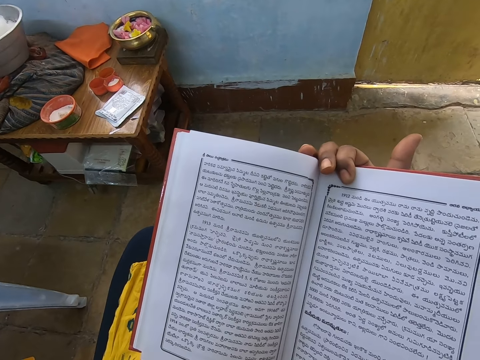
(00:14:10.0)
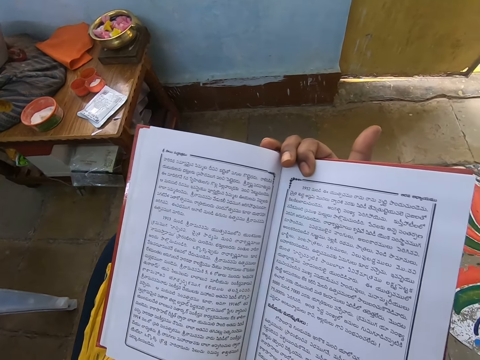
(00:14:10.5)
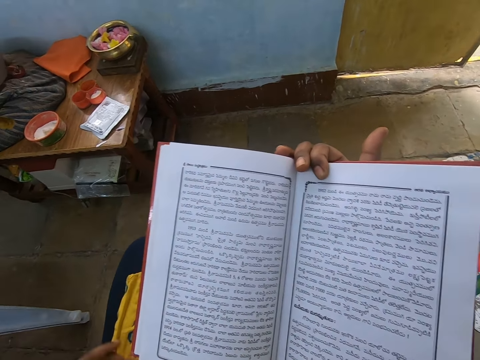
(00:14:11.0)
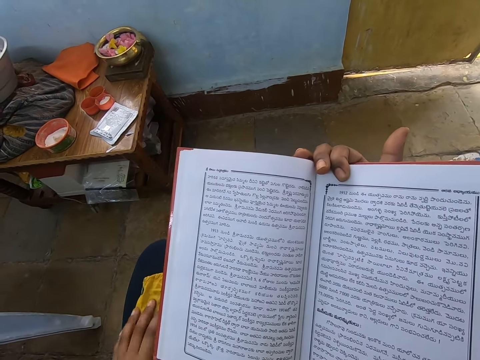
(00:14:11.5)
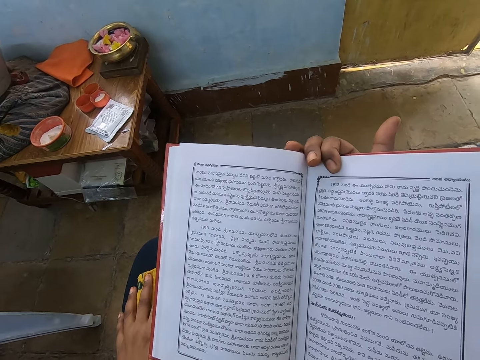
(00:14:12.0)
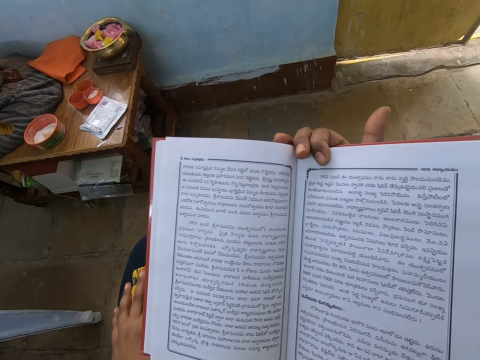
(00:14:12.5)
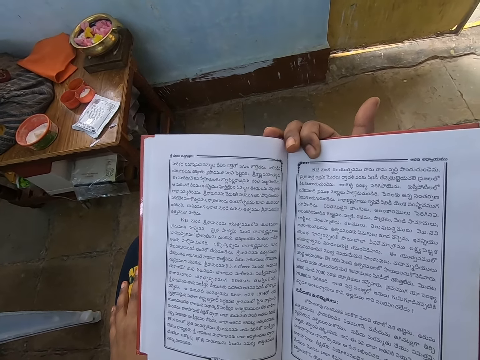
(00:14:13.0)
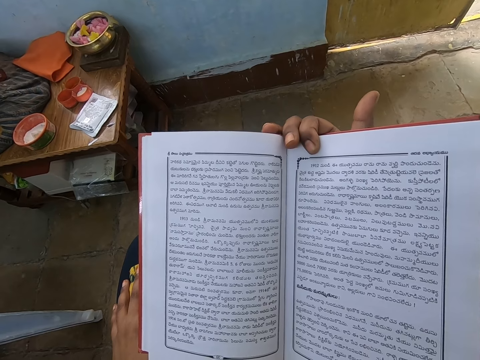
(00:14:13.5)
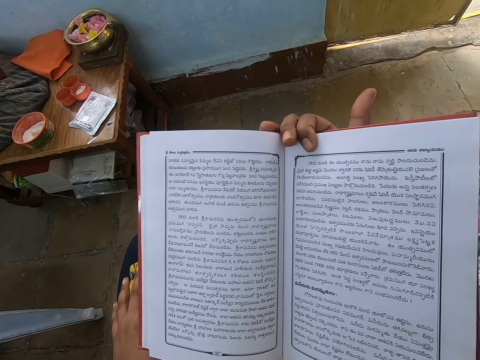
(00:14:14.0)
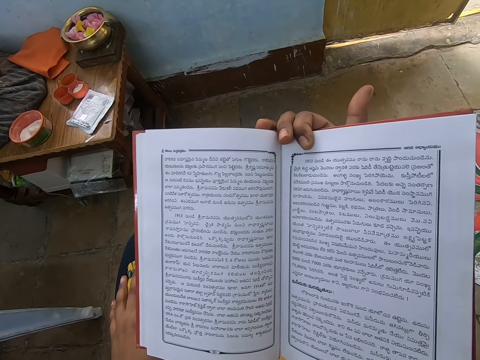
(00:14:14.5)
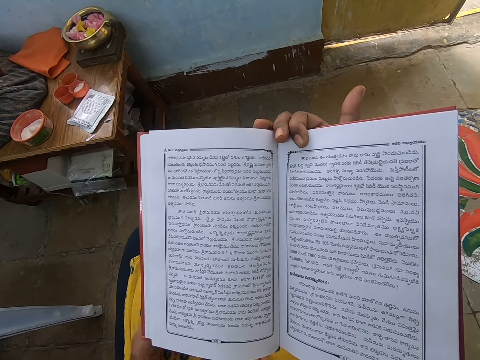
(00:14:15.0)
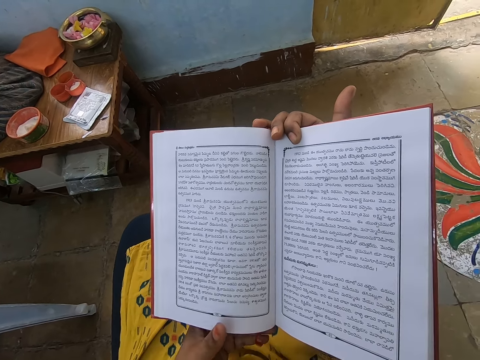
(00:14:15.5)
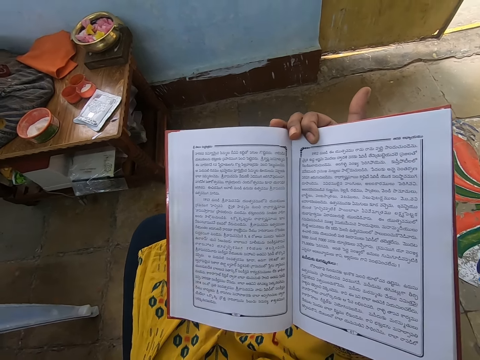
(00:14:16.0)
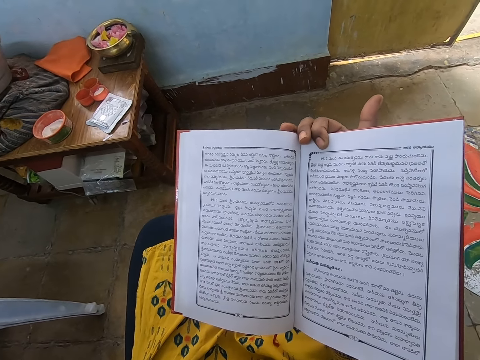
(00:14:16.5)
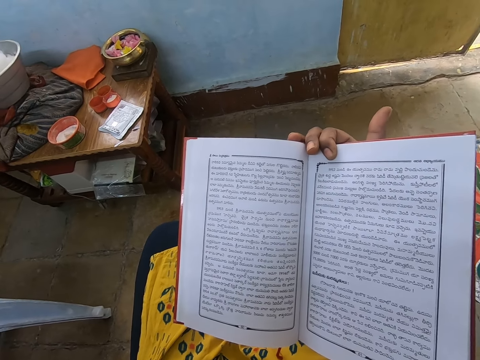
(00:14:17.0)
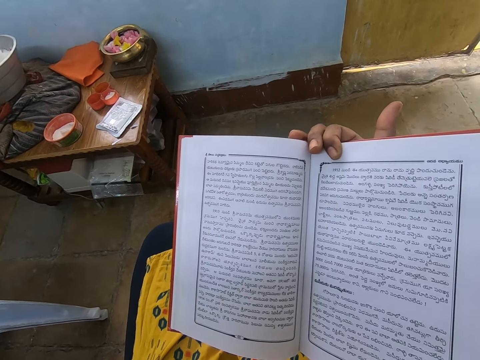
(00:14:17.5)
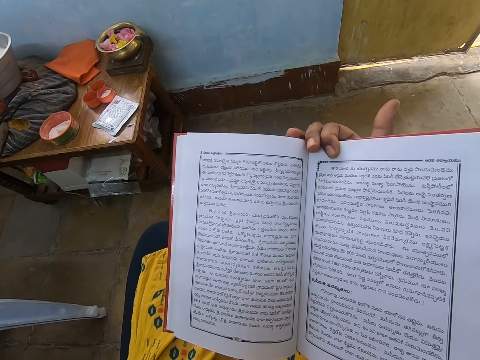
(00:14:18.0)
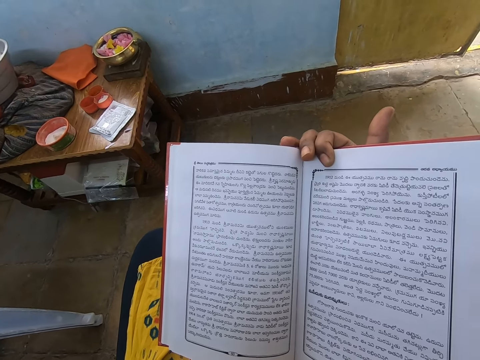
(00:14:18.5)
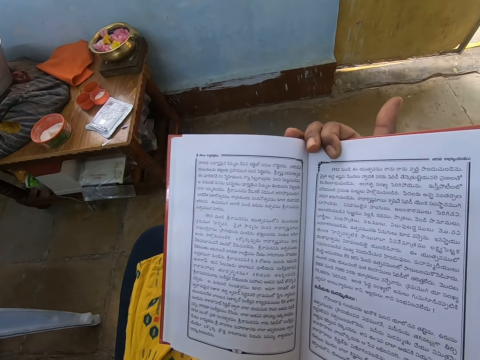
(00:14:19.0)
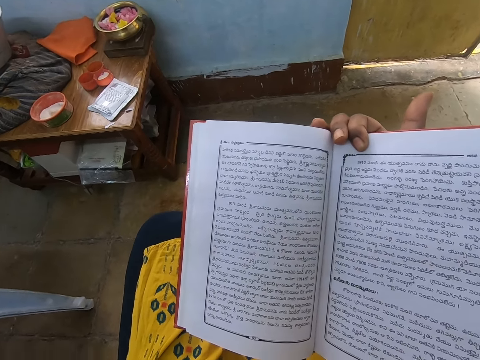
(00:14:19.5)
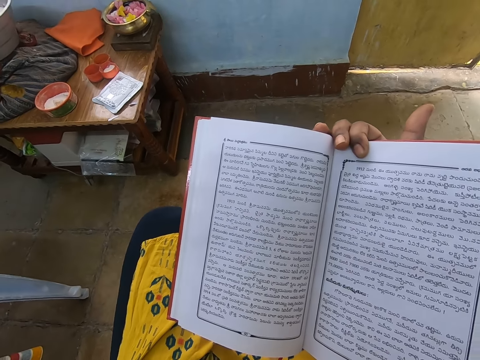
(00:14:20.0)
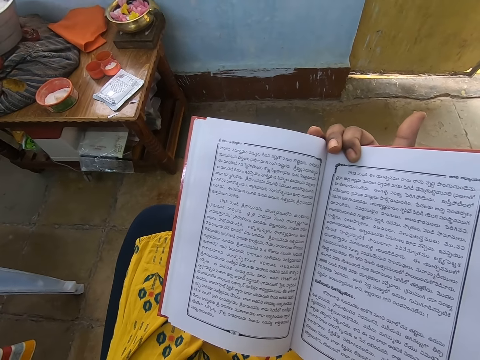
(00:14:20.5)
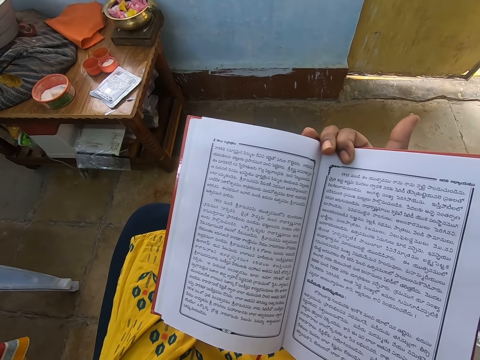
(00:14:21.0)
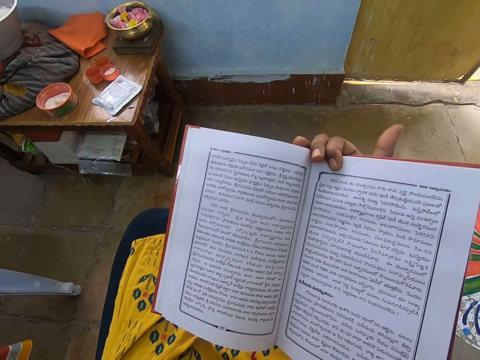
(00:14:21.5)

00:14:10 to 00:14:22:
The camera wearer rests her hand at the leg. She touches the book. She touches something.

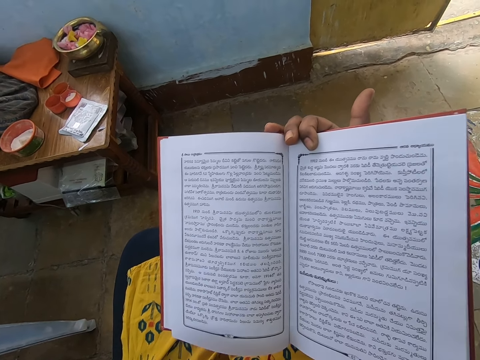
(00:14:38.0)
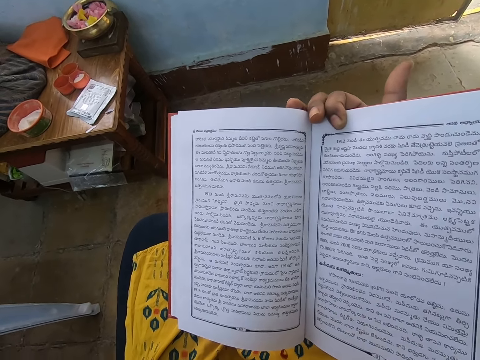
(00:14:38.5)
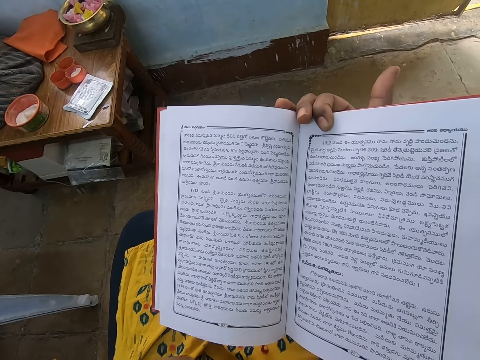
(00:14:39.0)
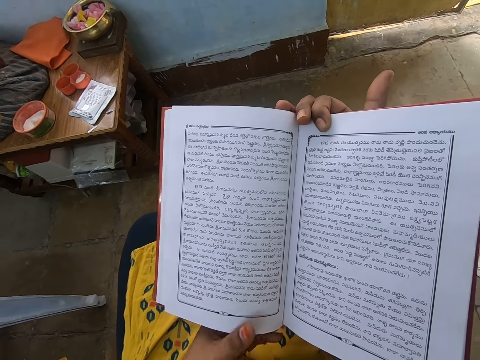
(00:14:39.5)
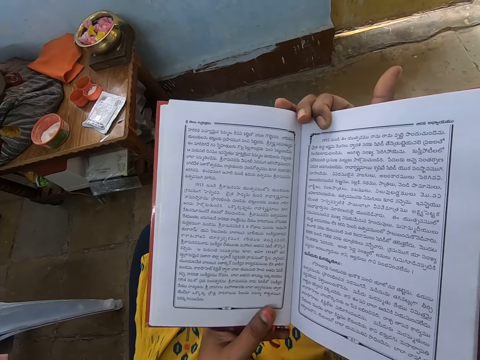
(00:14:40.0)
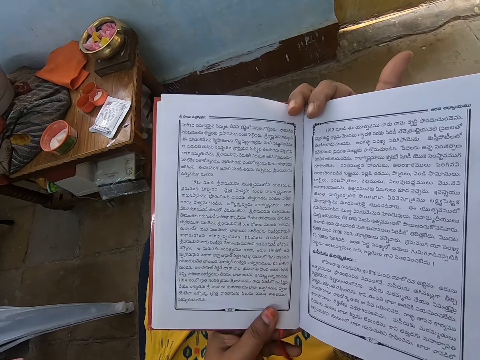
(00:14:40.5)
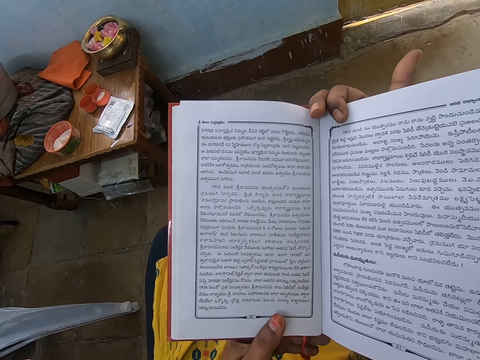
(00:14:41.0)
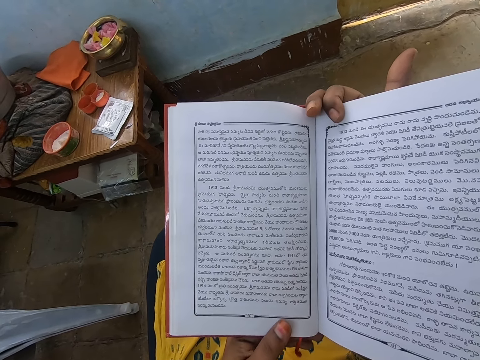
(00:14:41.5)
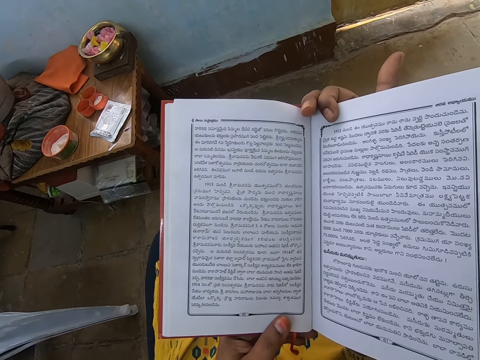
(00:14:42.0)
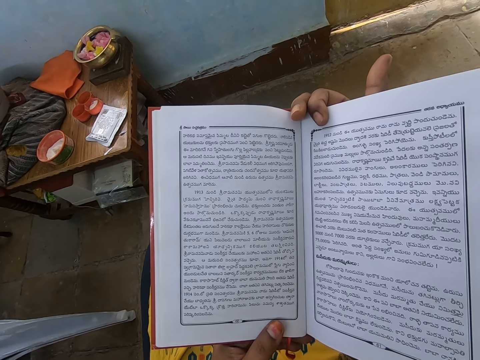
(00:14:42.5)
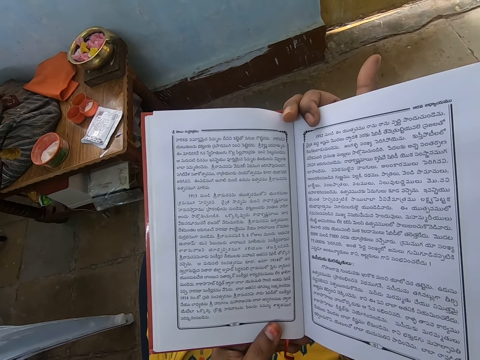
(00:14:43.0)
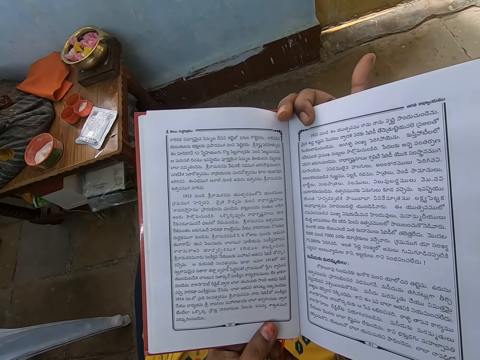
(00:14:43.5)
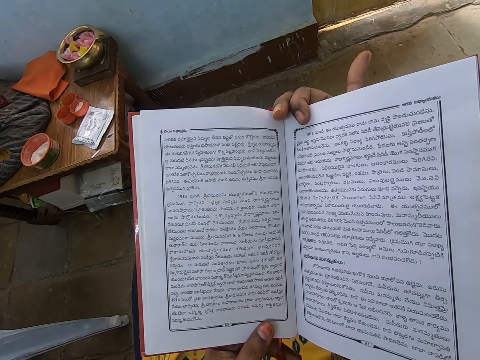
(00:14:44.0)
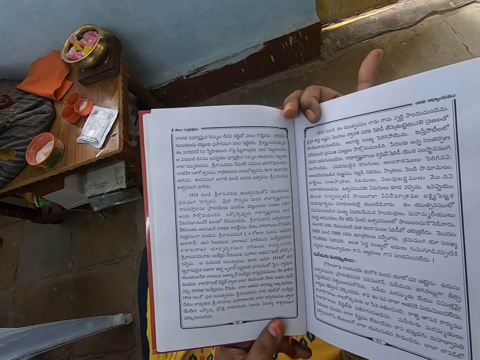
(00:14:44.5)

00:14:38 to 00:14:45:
The camera wearer holds the book with two hands.

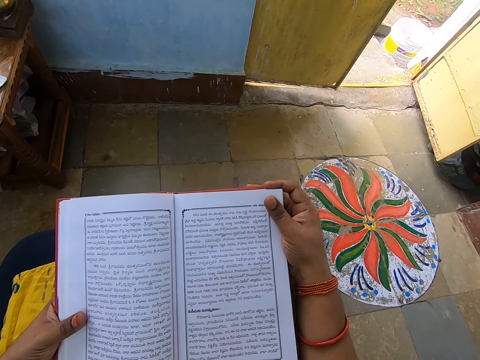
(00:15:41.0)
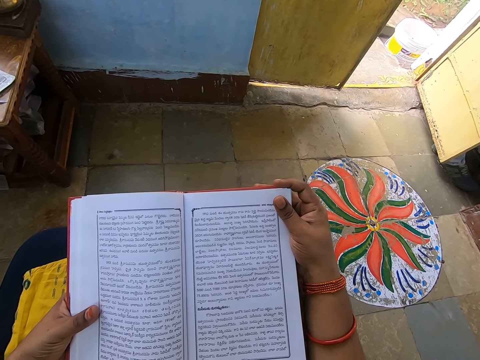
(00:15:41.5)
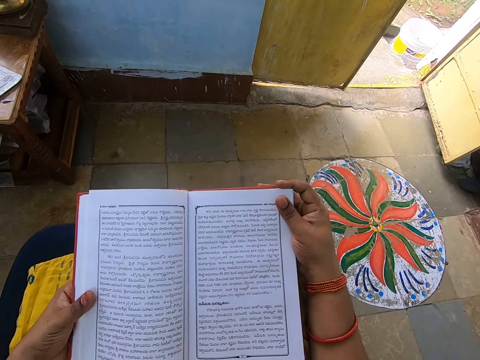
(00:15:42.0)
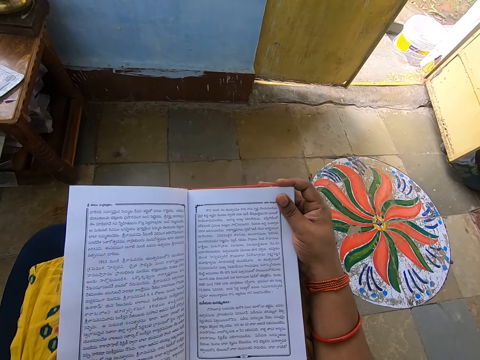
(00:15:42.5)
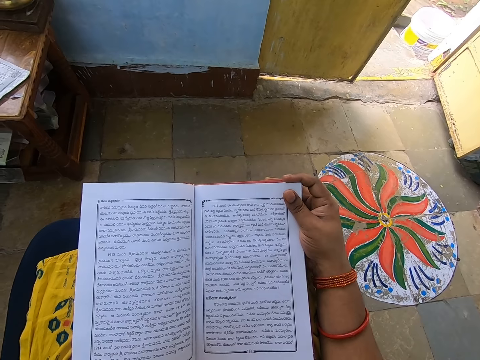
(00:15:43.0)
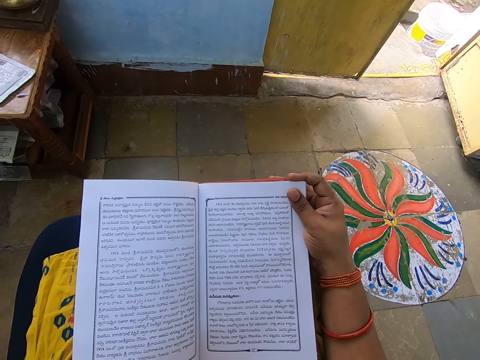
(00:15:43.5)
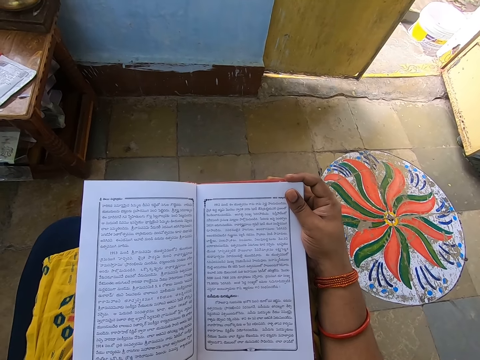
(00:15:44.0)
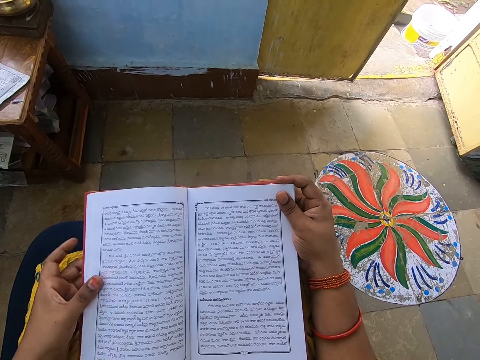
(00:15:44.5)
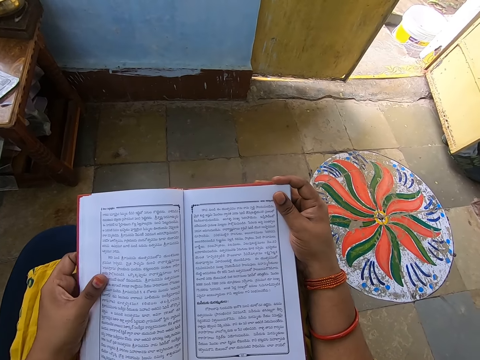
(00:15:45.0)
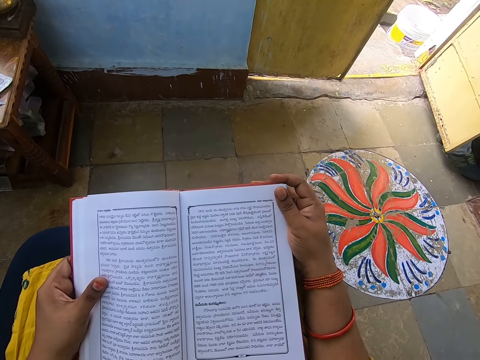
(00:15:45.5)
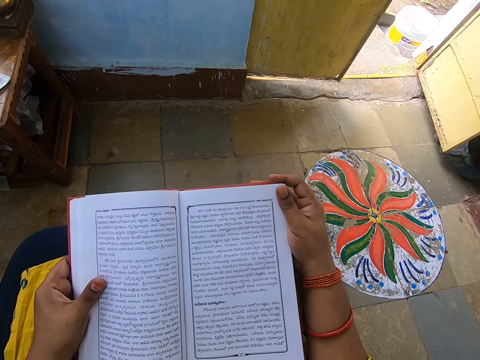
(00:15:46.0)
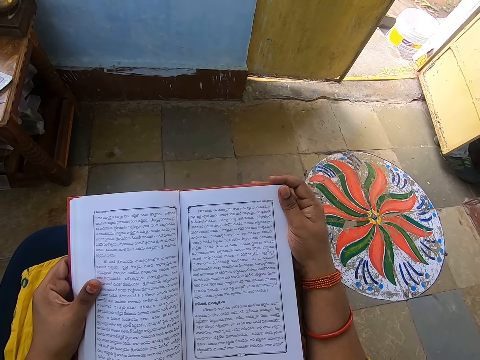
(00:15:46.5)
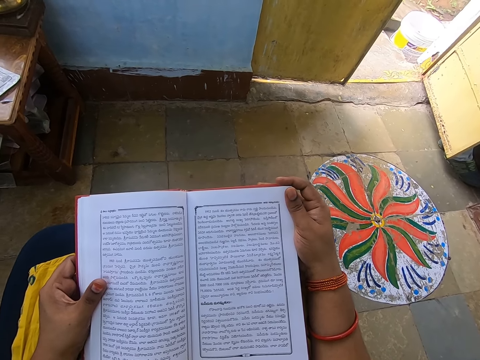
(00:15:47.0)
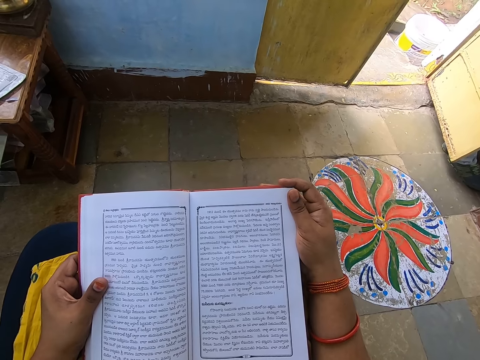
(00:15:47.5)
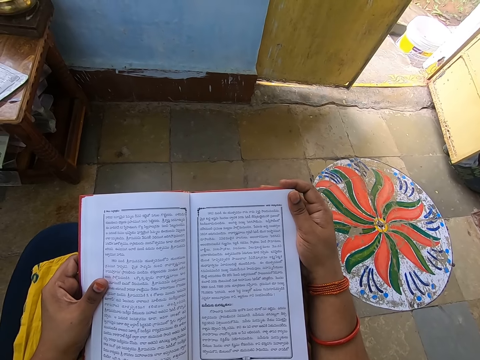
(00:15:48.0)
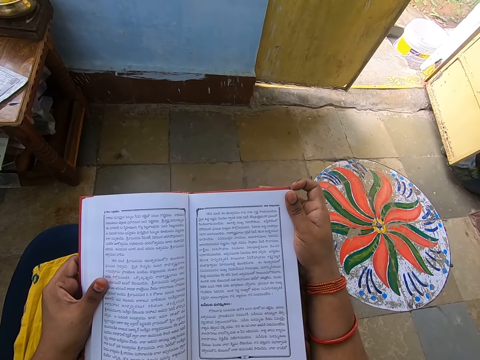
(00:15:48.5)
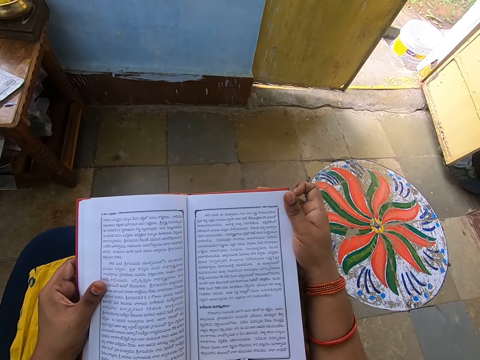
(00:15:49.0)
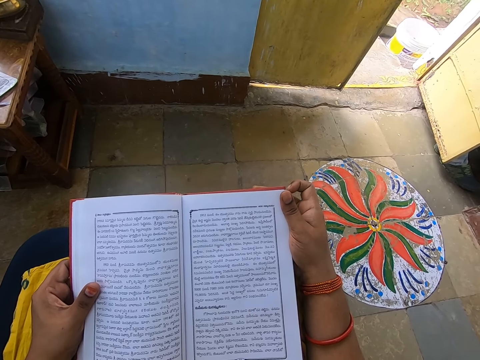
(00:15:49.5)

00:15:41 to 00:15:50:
The camera wearer removes her one hand from the book. She holds the book with two hands.
